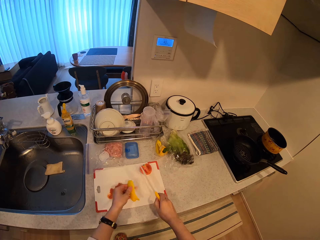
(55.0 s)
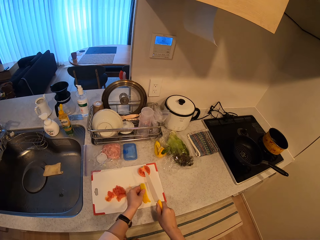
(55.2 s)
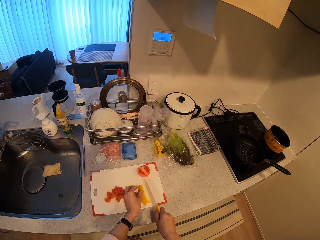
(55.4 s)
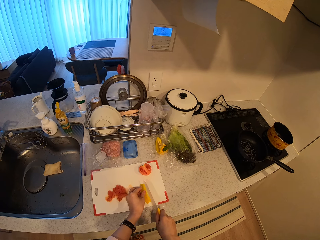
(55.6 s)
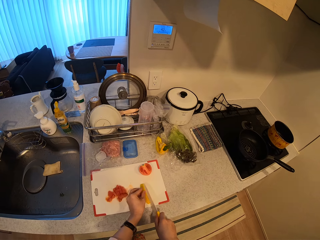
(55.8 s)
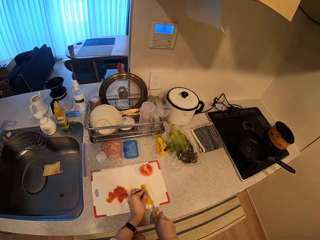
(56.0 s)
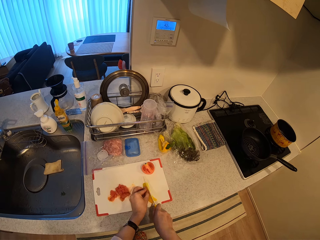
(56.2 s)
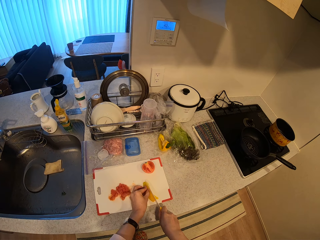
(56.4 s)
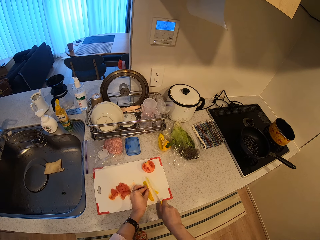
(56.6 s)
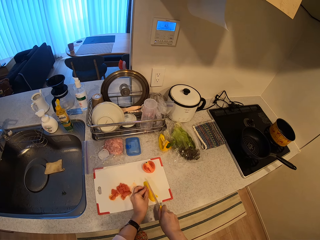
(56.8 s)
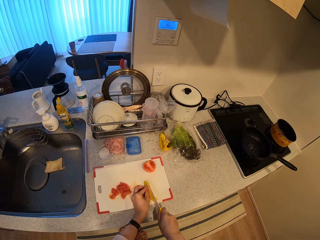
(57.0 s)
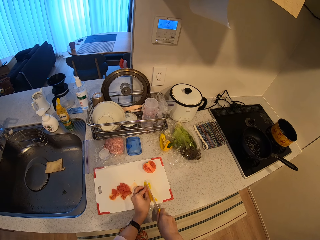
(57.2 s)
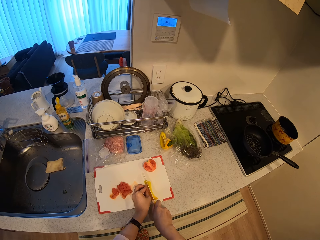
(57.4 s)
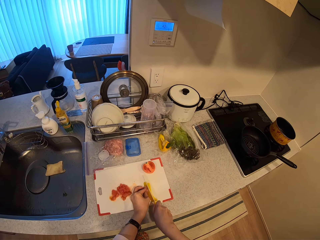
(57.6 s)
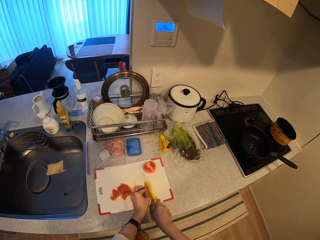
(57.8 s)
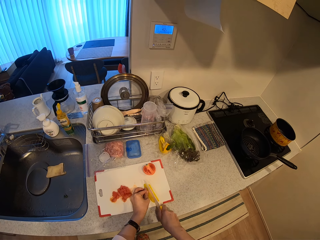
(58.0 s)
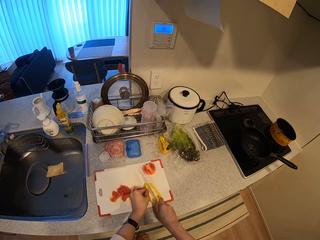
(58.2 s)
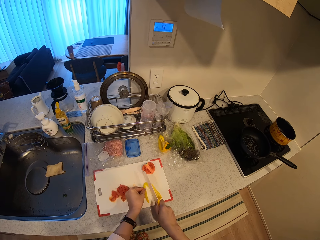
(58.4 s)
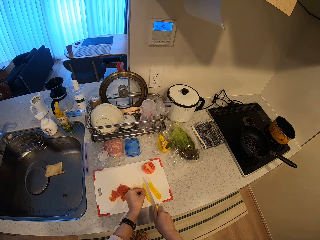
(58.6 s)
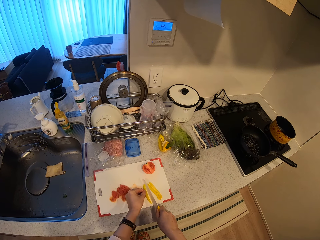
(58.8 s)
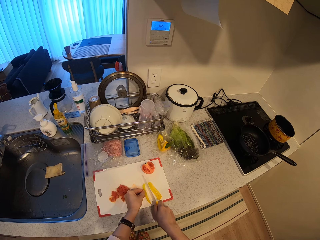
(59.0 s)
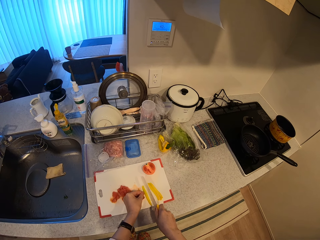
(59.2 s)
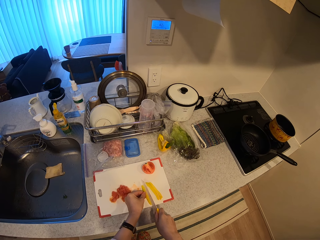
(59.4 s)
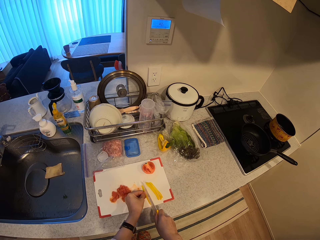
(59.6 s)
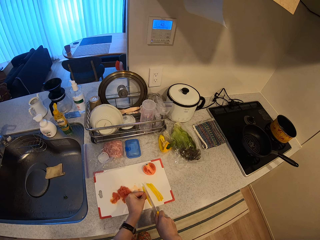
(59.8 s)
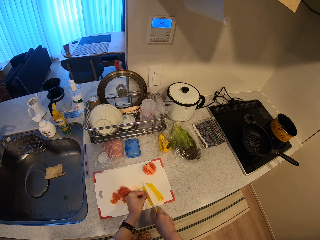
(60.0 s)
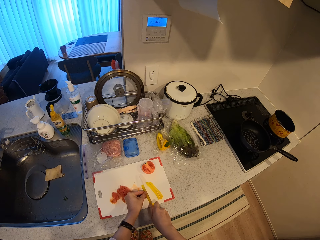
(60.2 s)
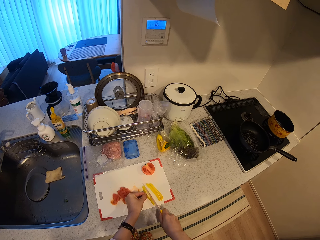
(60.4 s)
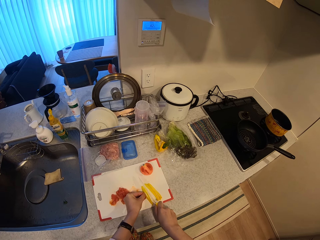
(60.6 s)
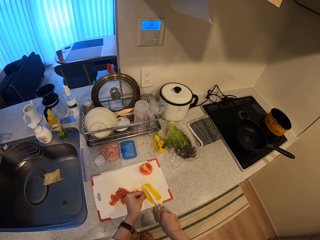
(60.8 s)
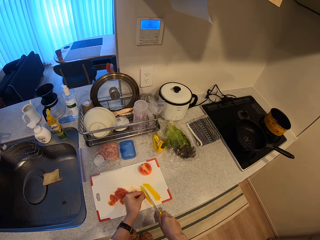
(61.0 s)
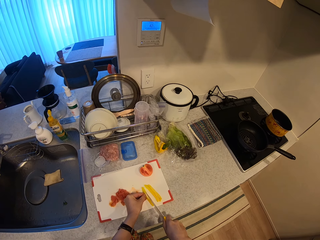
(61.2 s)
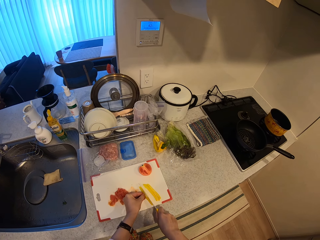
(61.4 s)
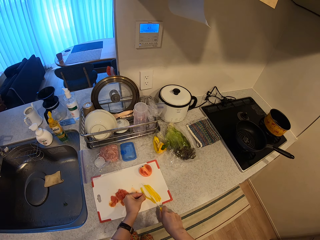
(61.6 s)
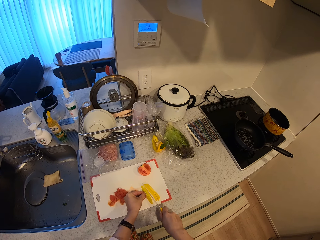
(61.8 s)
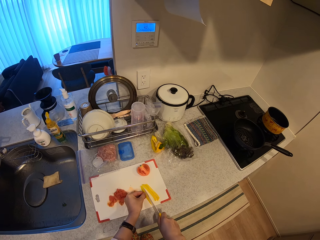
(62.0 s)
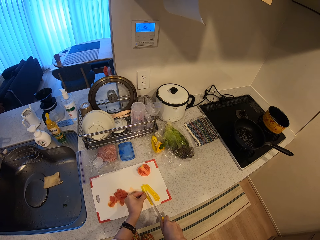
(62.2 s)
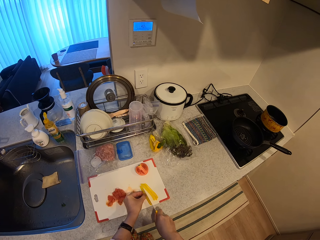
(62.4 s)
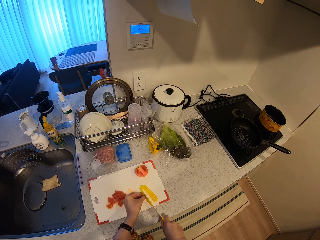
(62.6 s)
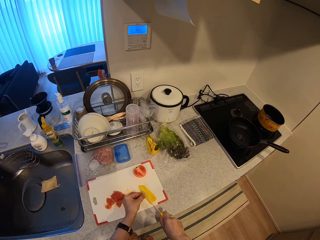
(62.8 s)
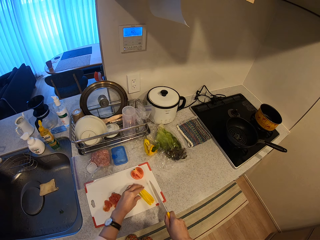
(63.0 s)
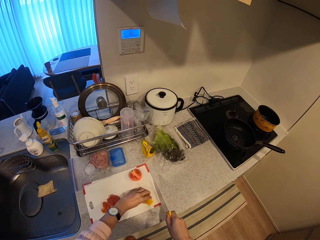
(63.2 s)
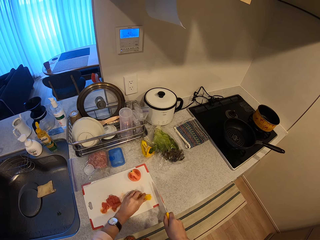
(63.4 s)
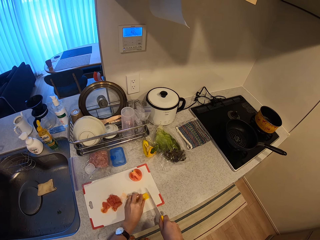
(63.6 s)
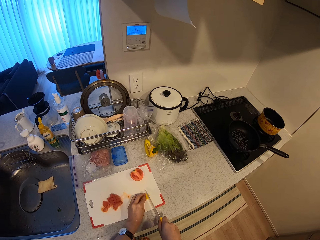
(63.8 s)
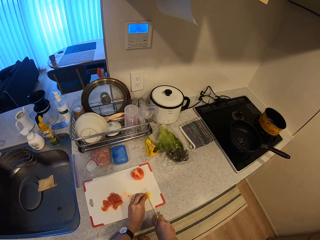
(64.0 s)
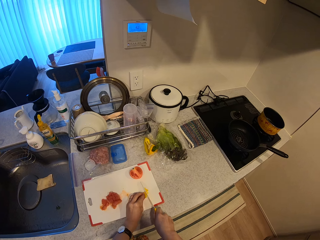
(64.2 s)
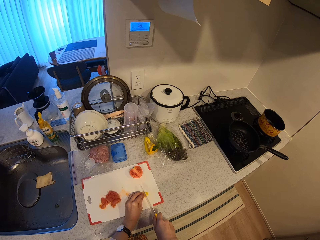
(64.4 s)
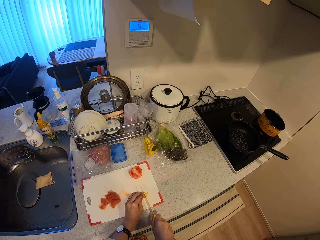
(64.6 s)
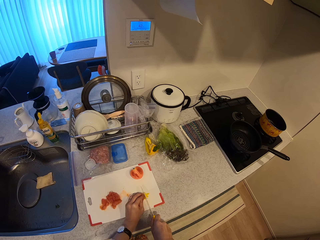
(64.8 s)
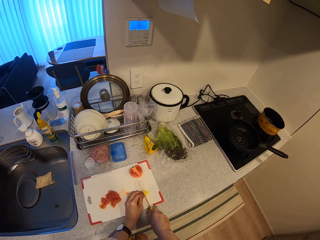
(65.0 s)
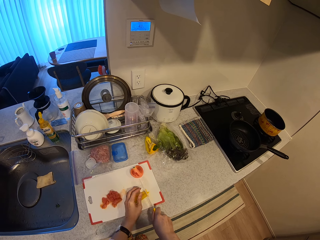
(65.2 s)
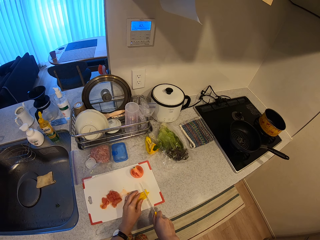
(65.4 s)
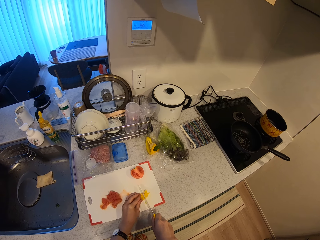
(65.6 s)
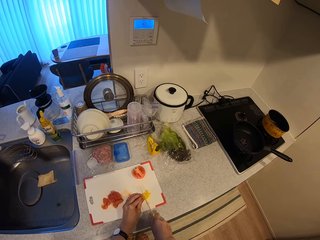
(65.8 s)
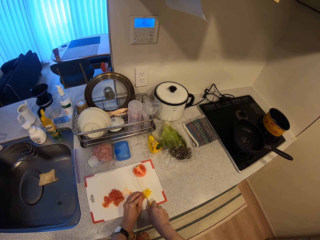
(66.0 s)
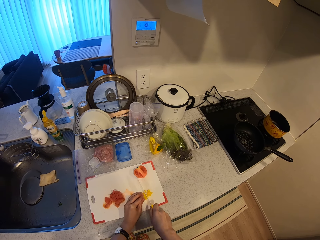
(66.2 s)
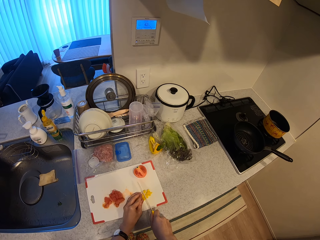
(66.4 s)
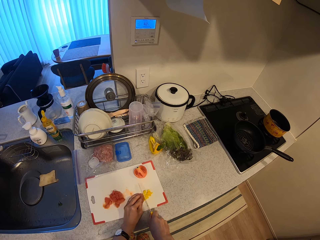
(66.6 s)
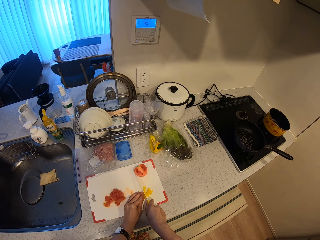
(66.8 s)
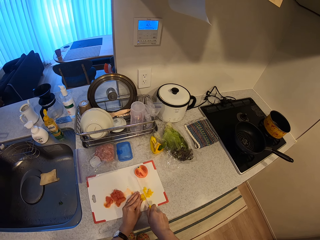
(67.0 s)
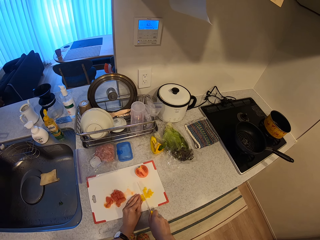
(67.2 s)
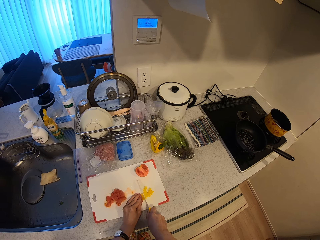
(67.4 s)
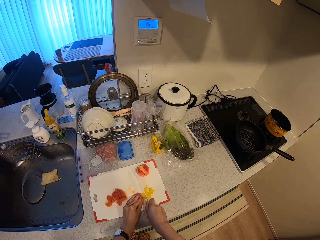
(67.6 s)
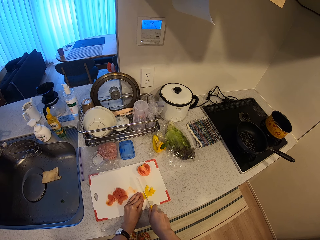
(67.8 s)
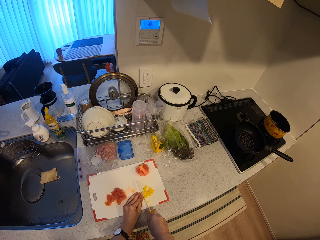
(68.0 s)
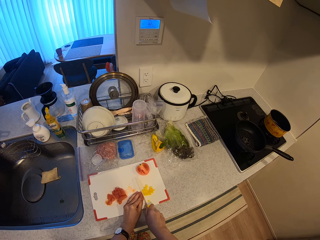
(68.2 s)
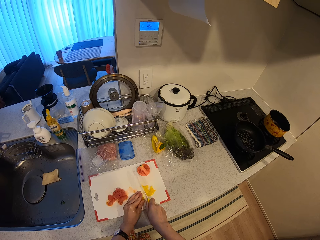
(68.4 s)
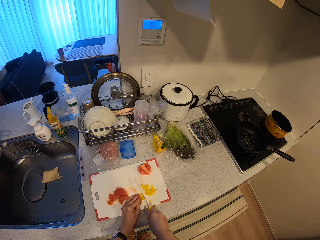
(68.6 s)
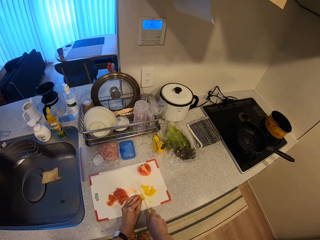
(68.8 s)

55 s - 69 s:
The camera wearer picks the knife from the chopping board. They place the yellow pepper or bell pepper on the chopping board. They chop the bell pepper with the knife. They stop chopping the bell pepper with the knife. They chop the bell pepper with the knife.

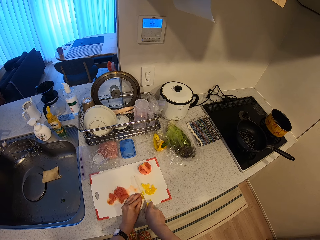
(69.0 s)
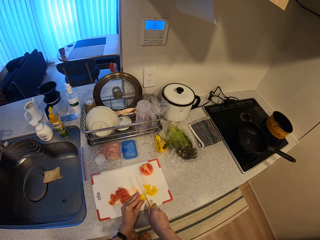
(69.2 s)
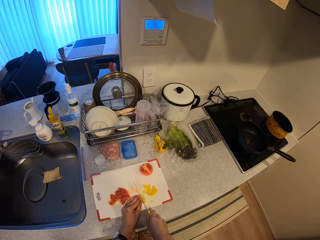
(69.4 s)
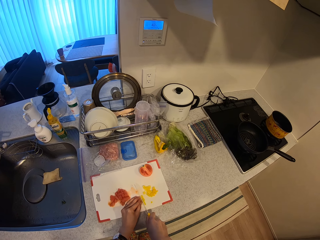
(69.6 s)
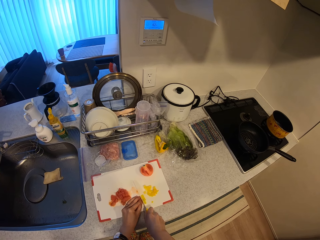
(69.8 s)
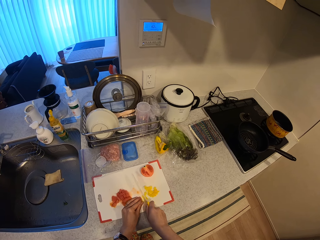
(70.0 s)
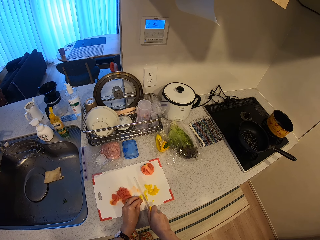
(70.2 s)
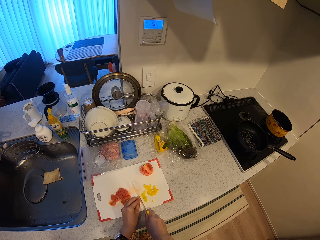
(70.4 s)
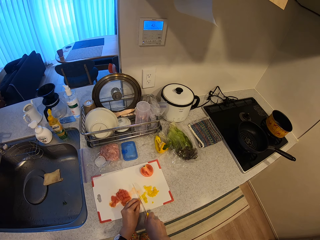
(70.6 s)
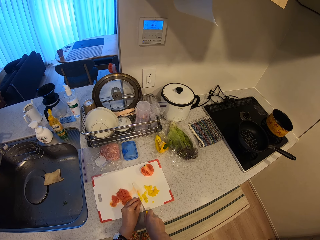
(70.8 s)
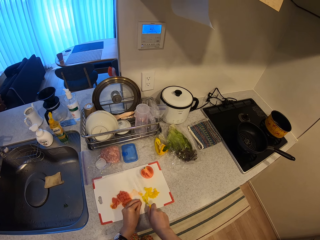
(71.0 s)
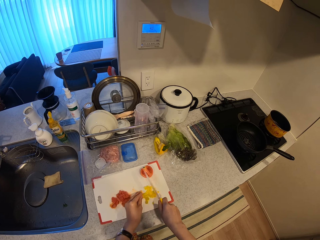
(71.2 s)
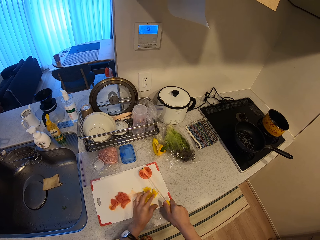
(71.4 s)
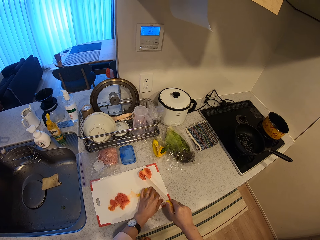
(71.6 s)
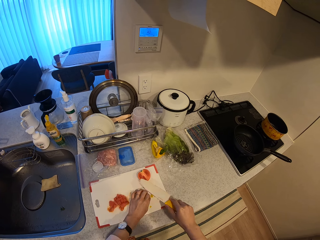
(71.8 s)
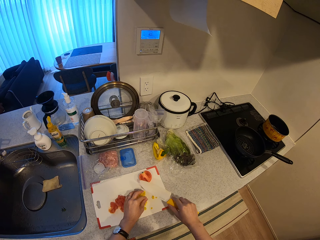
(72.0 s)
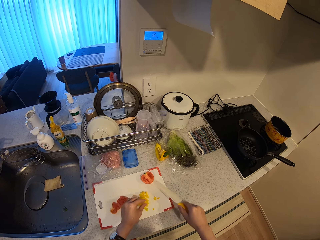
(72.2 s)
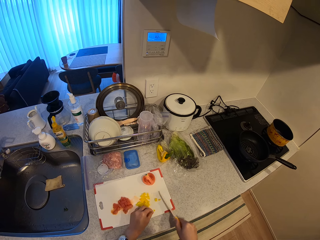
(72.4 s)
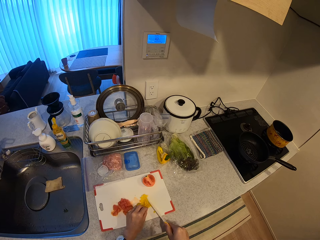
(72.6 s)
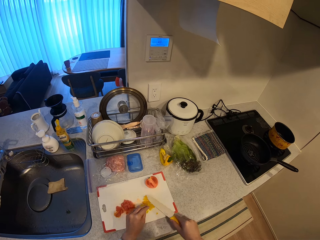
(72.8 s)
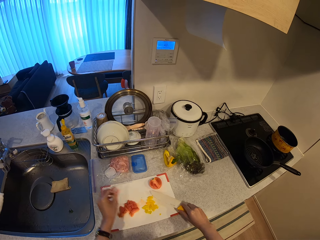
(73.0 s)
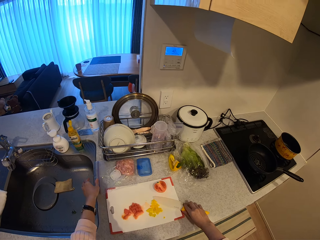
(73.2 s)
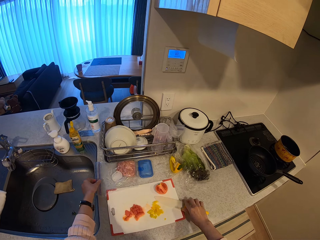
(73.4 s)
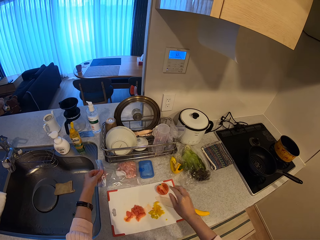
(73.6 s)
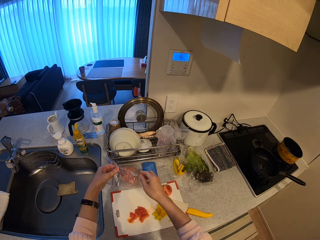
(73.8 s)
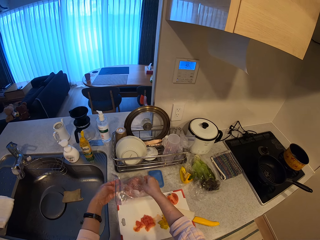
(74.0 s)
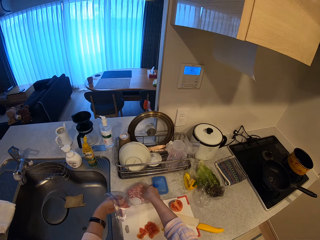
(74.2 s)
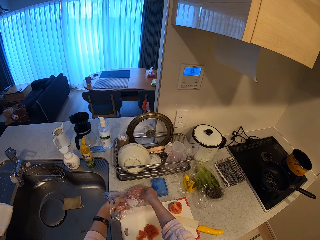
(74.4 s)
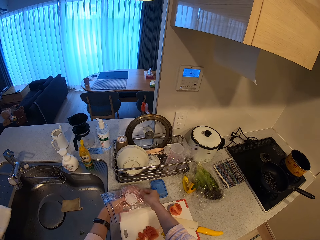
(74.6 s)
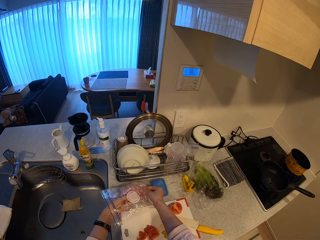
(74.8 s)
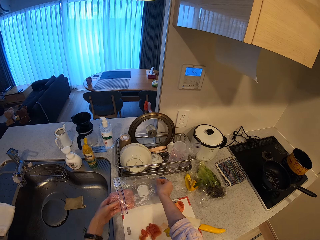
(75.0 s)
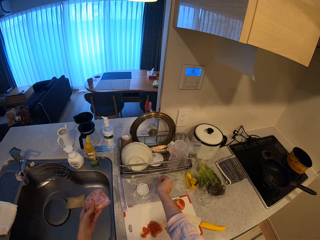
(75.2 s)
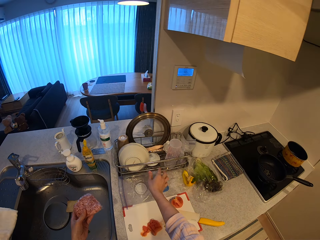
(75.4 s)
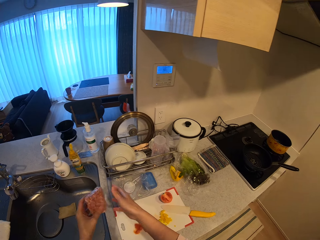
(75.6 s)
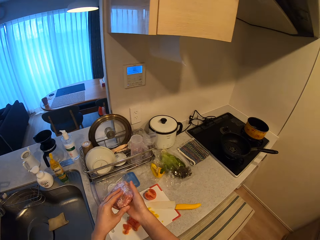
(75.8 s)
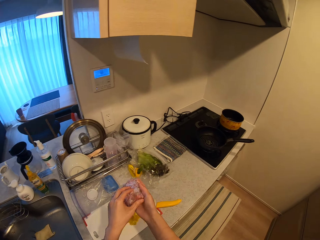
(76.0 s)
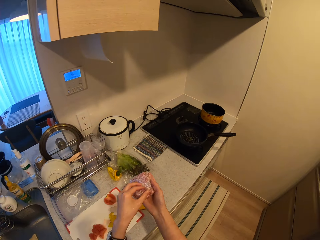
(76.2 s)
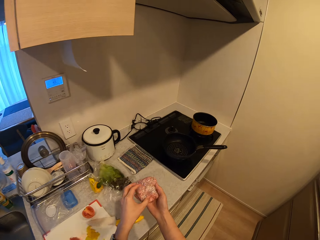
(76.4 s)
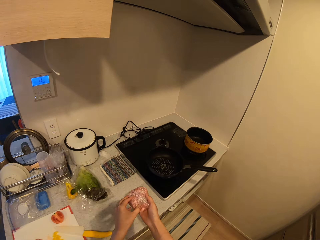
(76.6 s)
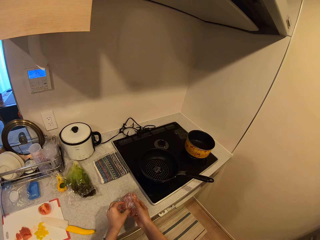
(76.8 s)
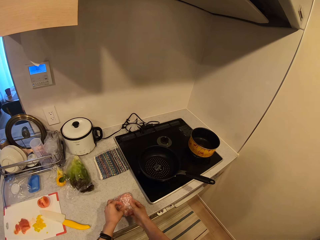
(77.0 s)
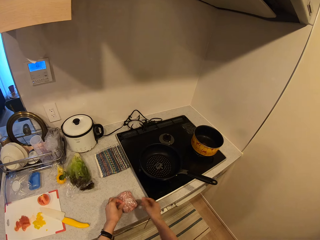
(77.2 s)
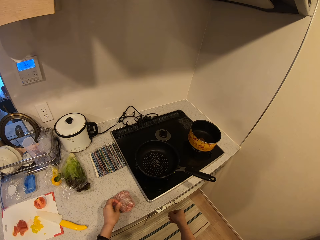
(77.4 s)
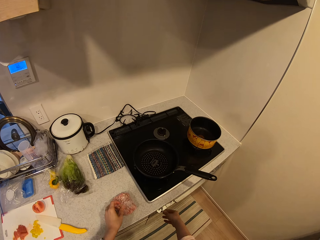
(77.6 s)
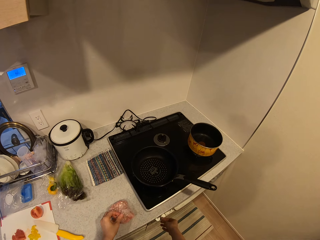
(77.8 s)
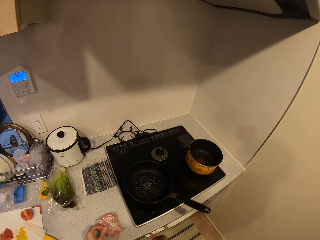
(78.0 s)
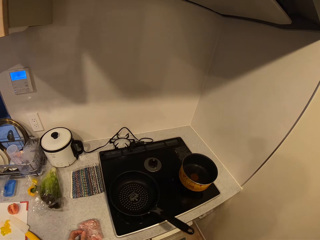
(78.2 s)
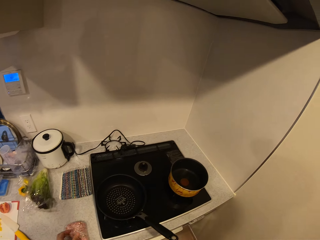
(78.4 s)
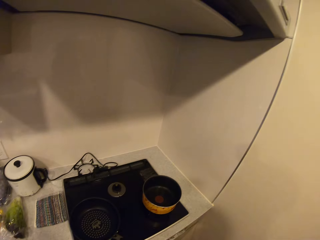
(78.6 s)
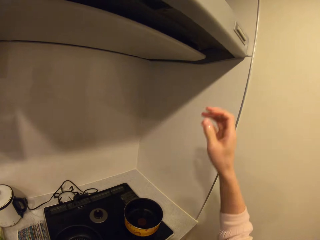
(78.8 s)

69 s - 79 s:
The camera wearer gathers the chopped yellow pepper with a knife on the chopping board. She drops the knife on the chopping board. She moves the nylon of meat on the kitchen slab. She picks the minced meat in the paper on the countertop. She removes the meat from the nylon. She passes the meat to her right hand. She places the meat on the kitchen slab. She removes the paper around the minced meat. She turns on a cooker.
